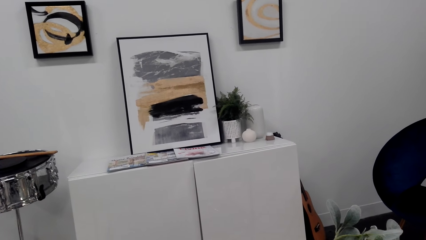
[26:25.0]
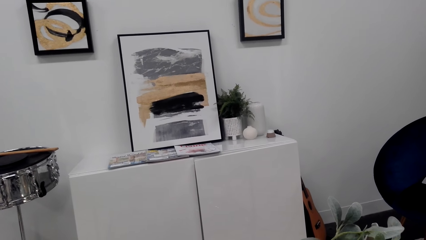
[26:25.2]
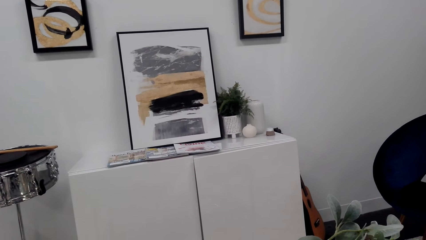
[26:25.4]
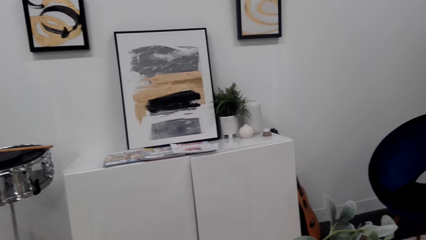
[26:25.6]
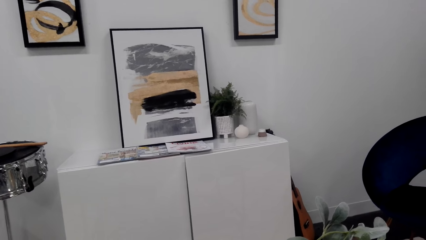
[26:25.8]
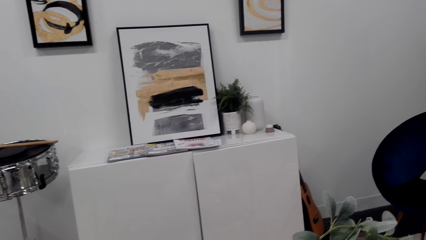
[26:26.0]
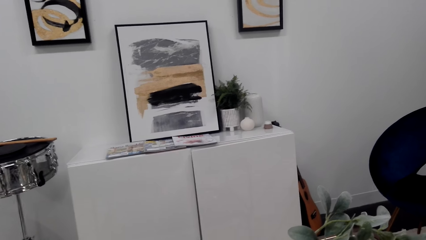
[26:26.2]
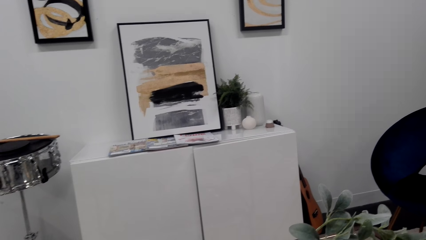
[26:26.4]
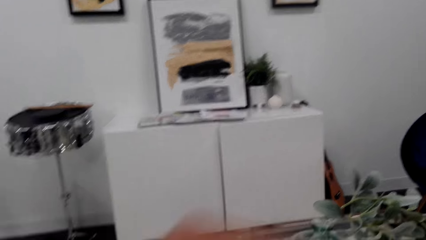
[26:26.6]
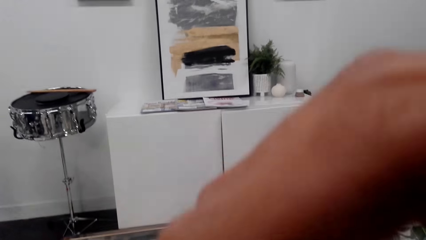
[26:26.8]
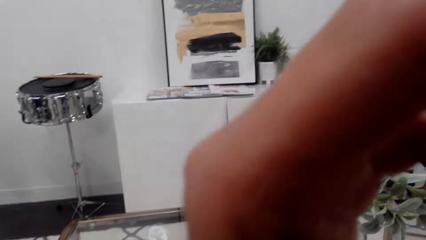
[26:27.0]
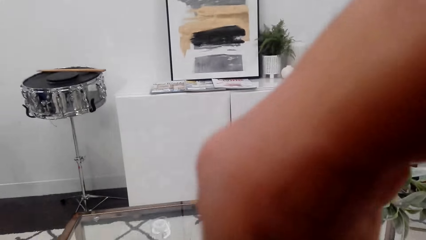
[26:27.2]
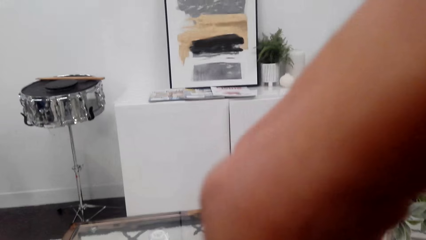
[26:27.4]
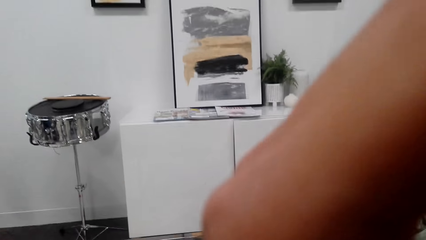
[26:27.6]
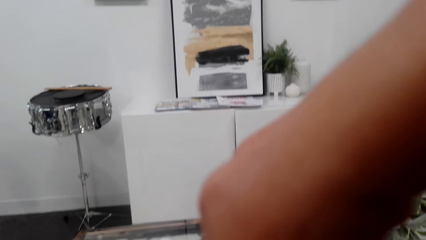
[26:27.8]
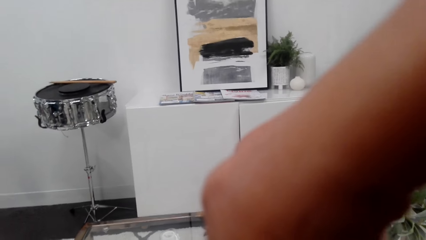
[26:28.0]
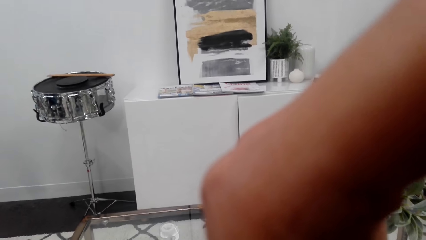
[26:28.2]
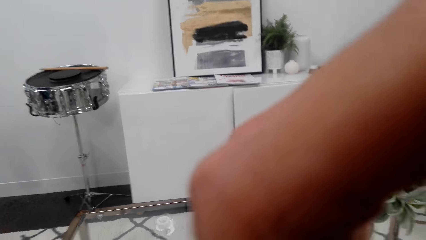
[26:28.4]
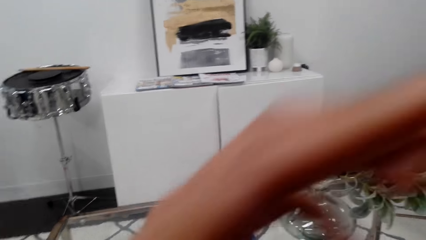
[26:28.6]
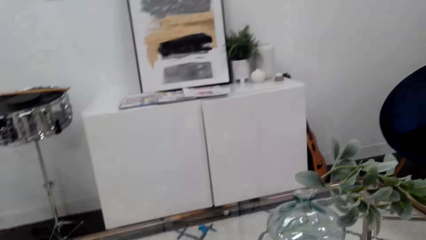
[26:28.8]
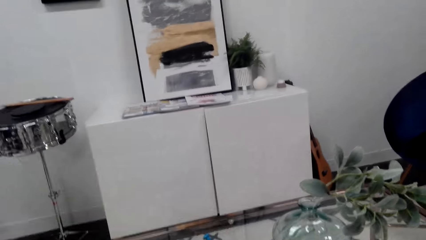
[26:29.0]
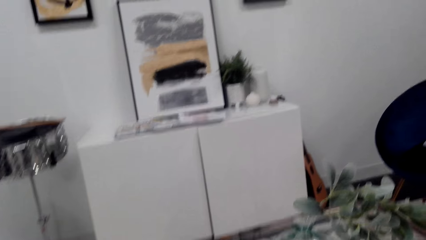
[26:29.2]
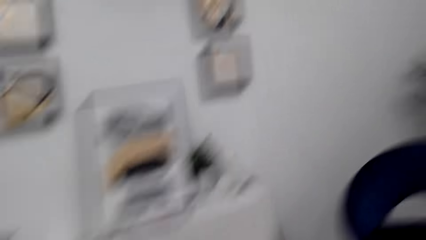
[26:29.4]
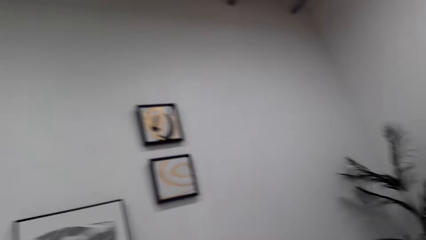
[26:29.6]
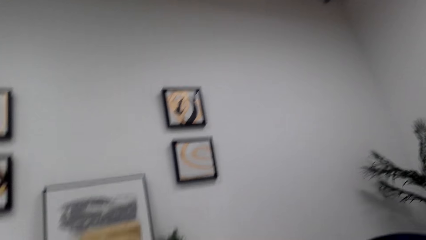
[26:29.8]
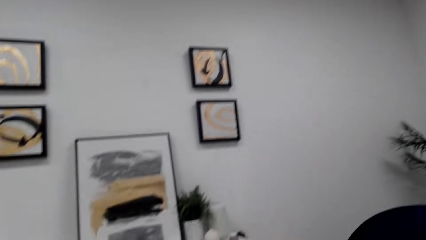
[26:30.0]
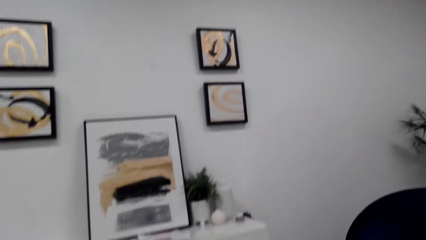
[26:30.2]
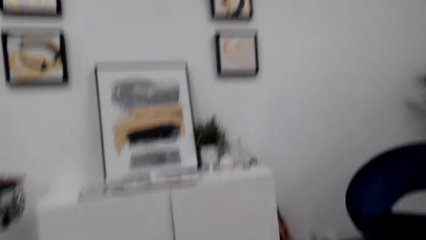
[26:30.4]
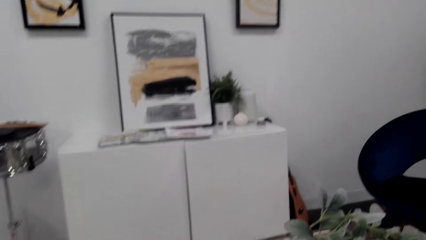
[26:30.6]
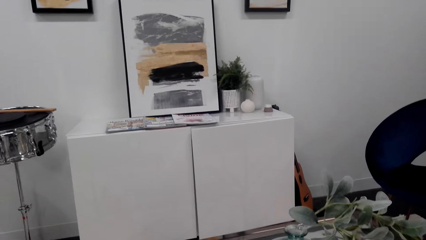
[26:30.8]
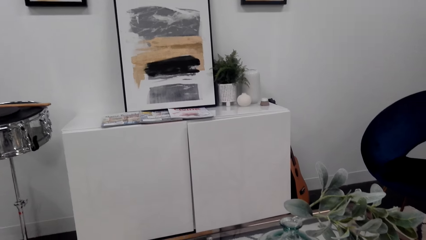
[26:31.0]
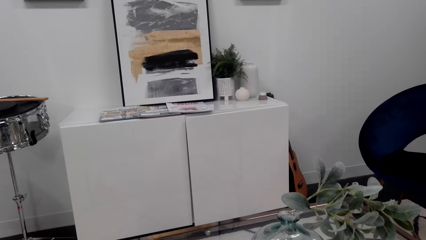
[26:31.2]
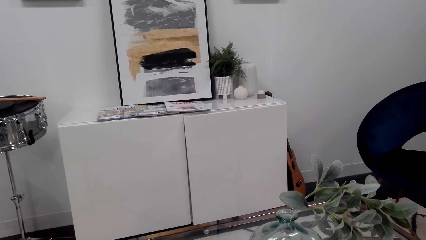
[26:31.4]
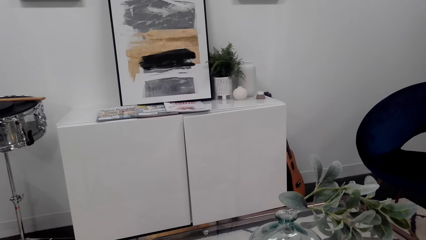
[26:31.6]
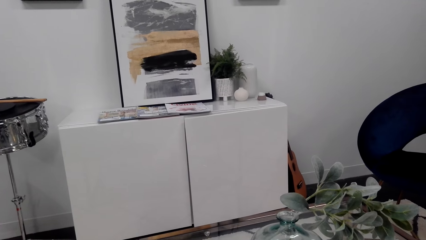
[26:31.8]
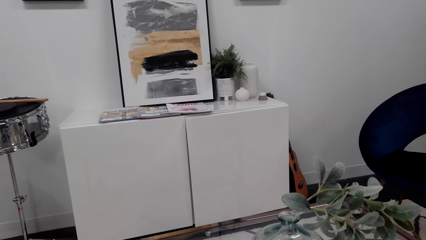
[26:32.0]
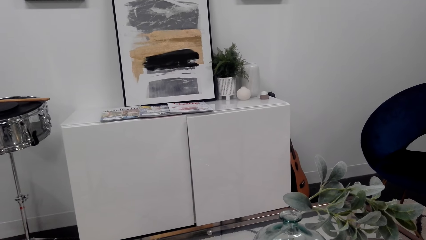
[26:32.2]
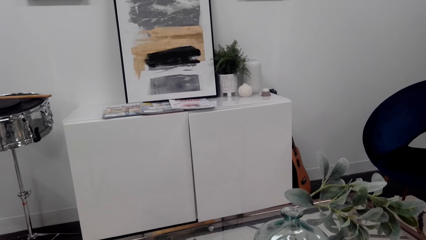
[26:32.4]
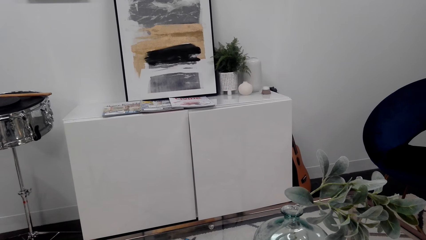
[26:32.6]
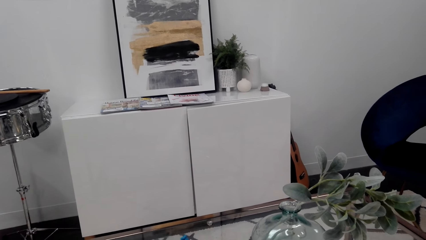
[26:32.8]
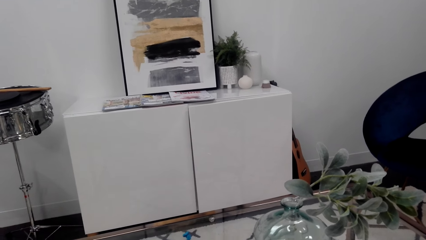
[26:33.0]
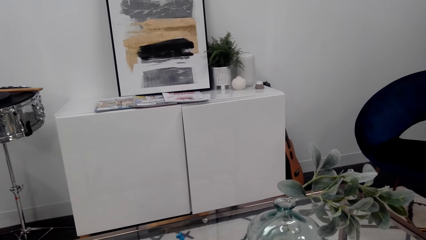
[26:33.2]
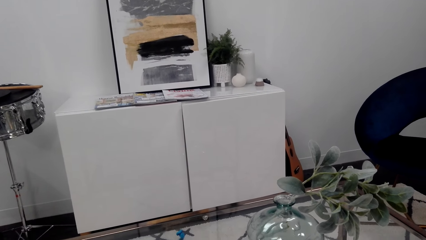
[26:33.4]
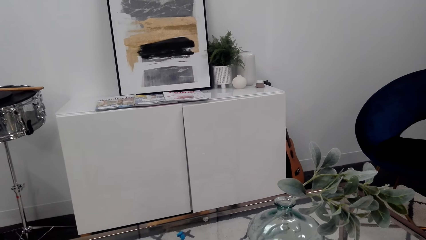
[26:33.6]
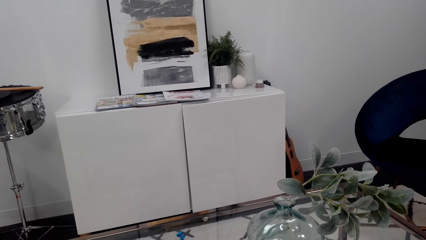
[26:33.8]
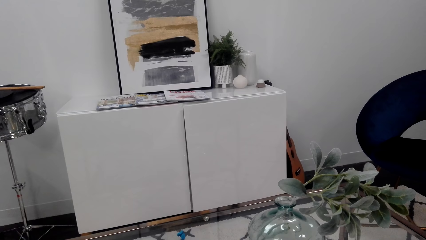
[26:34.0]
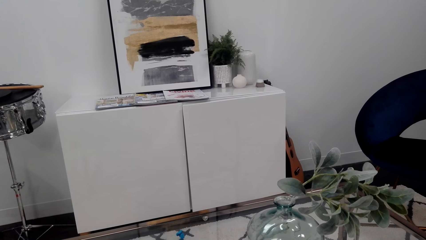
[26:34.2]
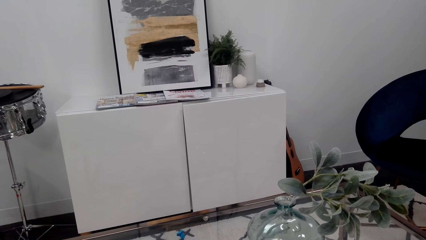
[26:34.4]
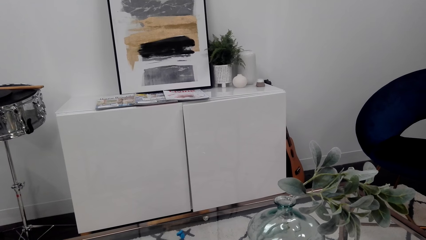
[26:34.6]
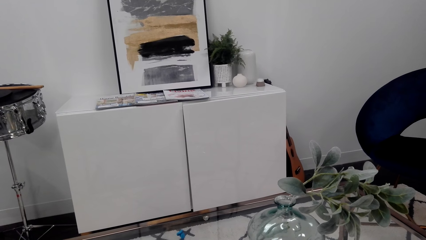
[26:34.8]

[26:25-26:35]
The camera wearer touches the face. They look around.

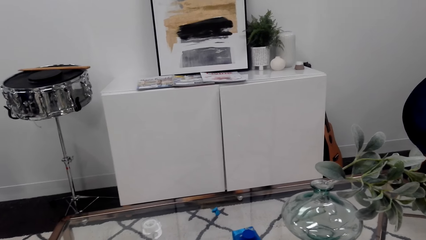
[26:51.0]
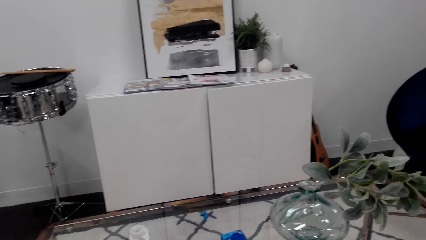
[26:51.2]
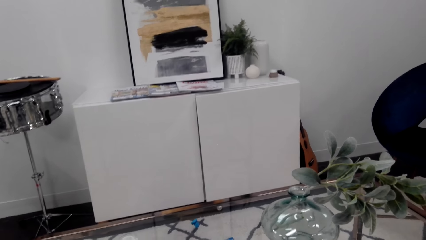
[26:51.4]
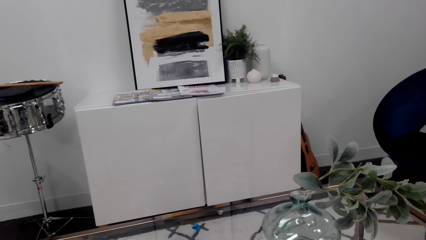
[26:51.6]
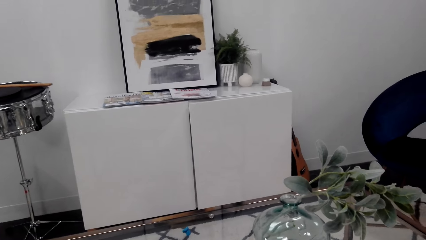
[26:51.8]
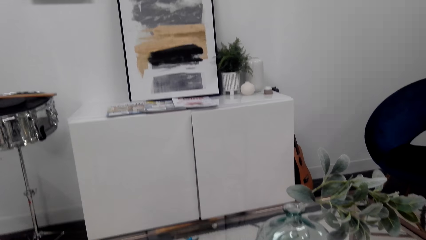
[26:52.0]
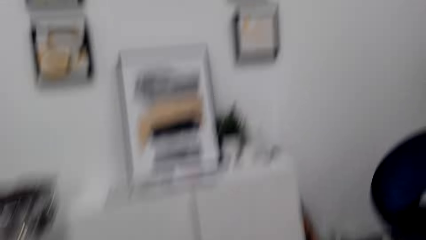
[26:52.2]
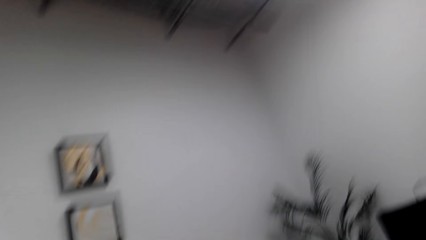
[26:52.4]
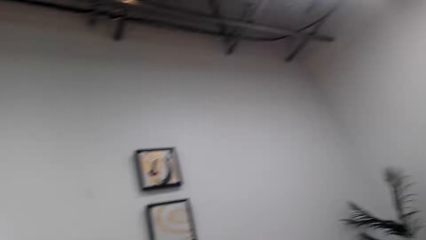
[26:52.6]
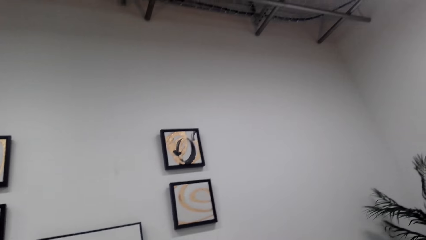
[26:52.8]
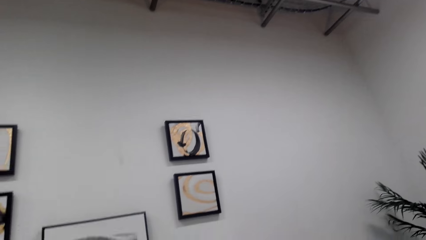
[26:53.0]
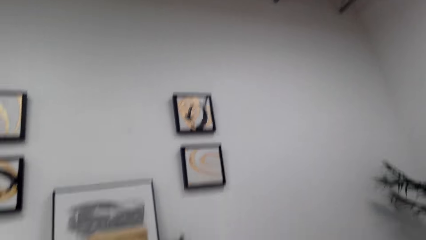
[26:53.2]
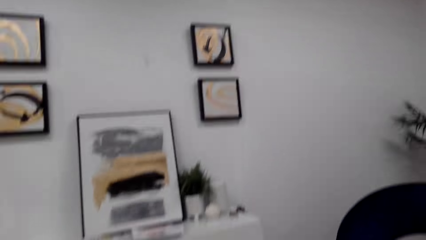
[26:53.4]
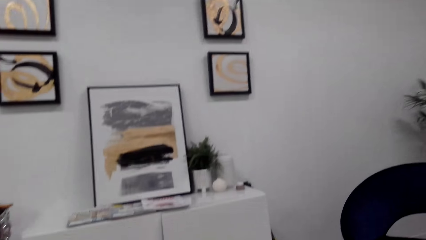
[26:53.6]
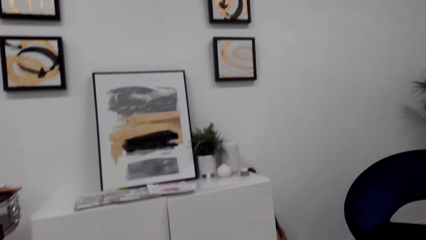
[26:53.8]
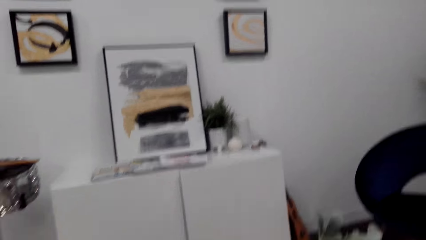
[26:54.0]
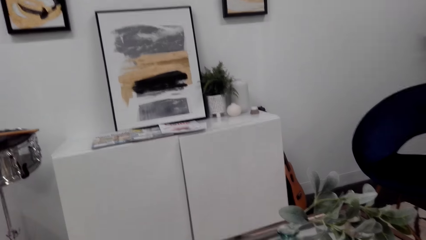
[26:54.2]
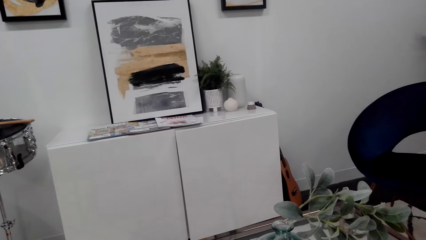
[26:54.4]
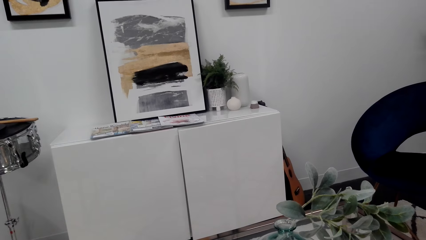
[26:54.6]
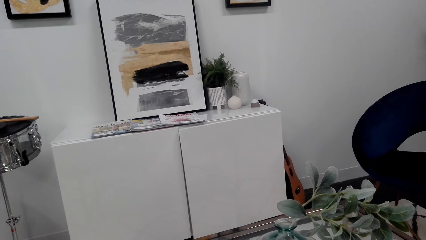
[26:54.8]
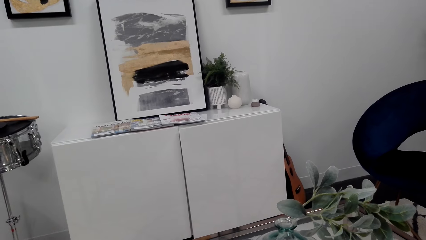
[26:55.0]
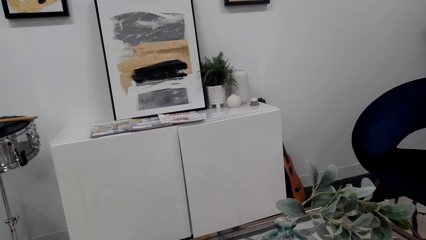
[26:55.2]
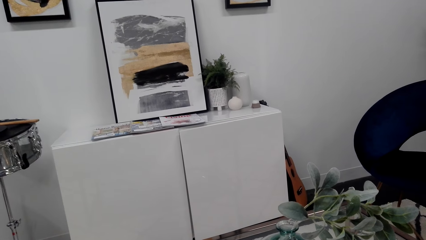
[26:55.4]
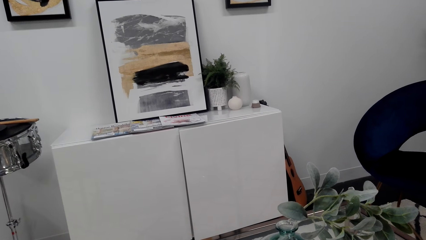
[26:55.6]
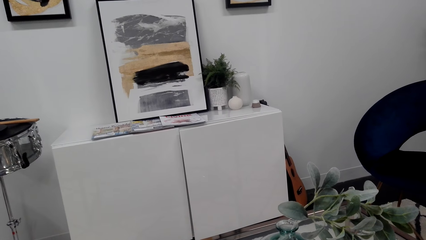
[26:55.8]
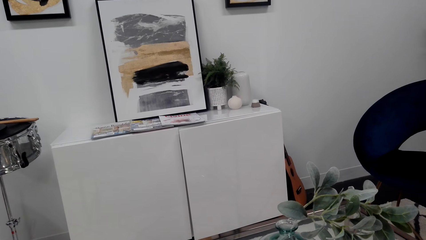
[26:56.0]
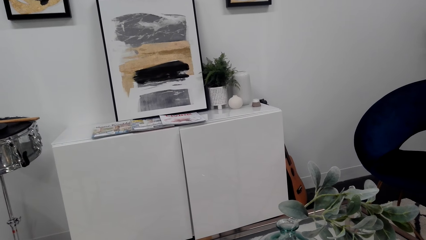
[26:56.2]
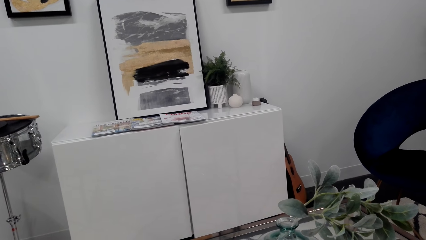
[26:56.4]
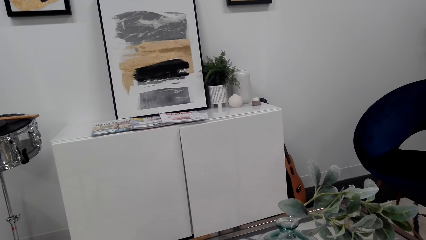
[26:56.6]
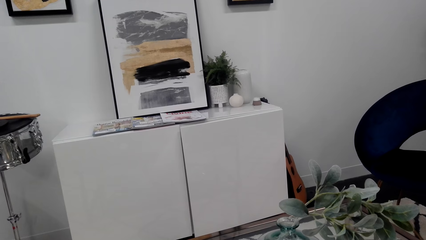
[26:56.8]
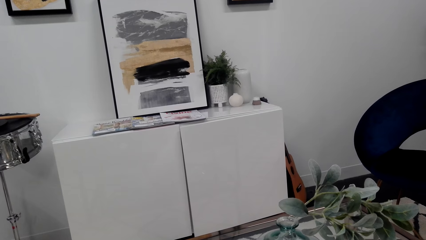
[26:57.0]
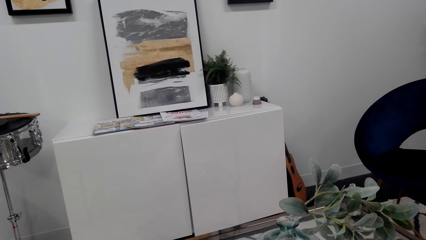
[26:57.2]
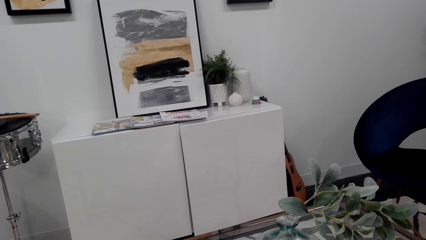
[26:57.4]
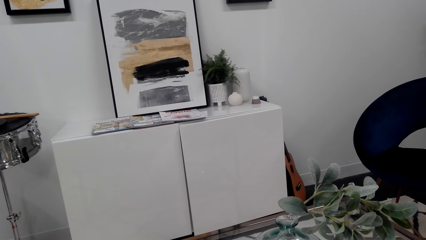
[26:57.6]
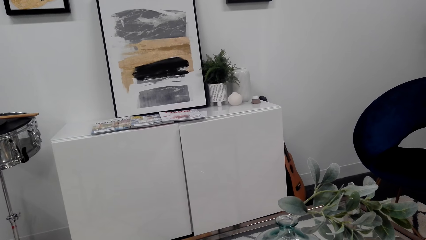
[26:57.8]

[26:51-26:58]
The camera wearer touches the face.
